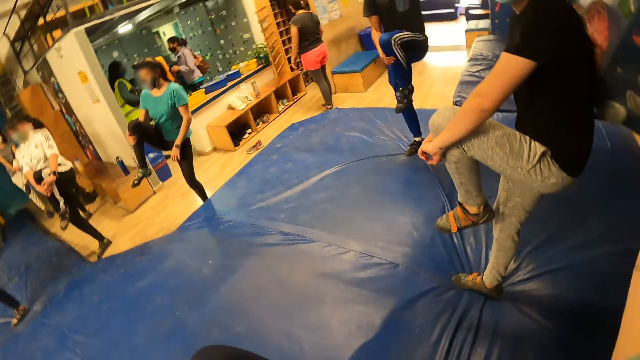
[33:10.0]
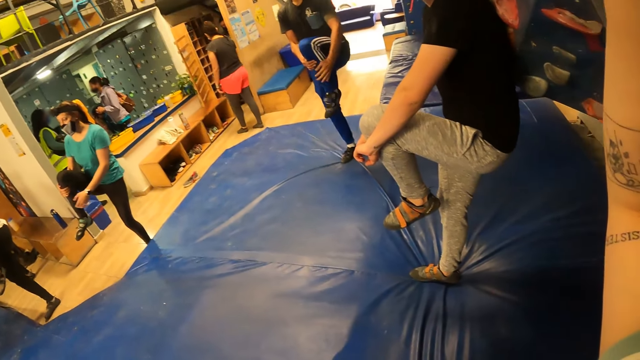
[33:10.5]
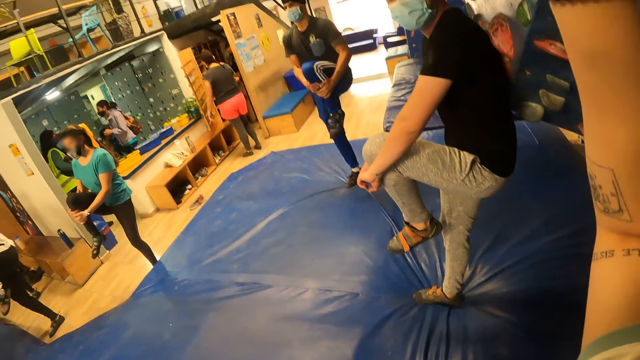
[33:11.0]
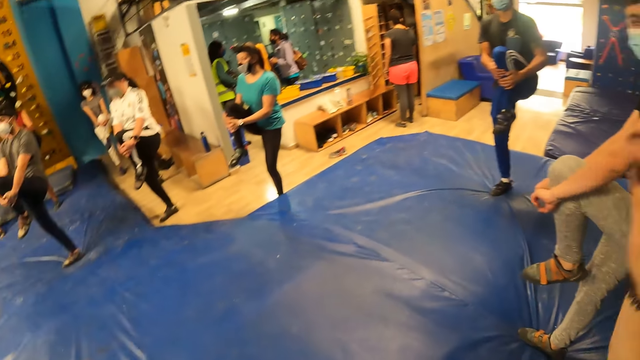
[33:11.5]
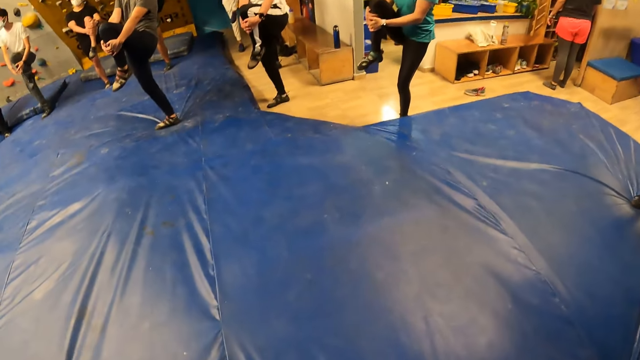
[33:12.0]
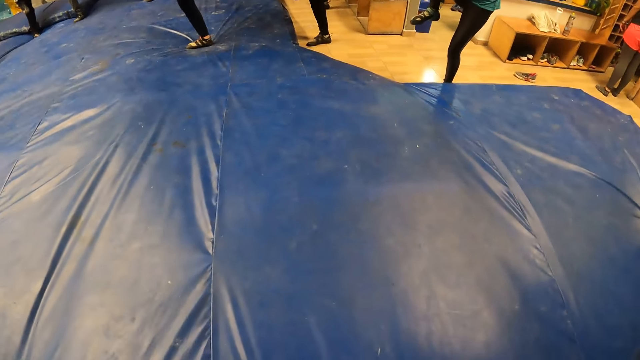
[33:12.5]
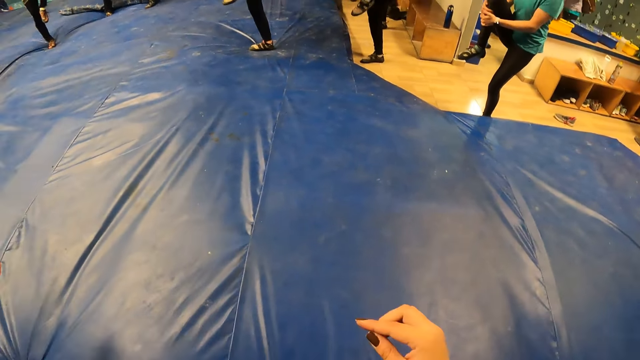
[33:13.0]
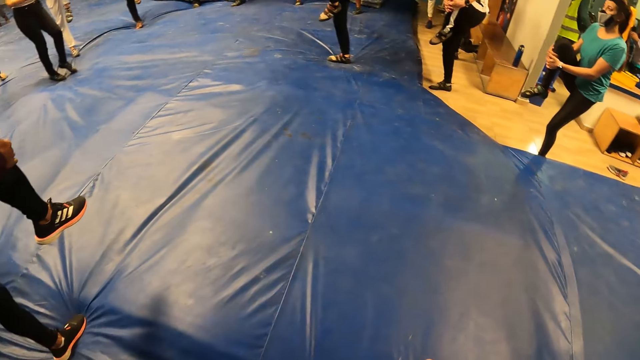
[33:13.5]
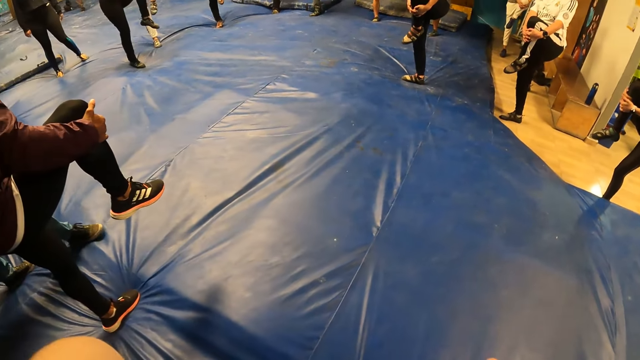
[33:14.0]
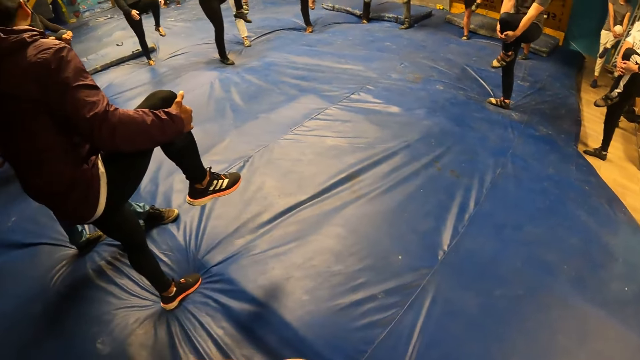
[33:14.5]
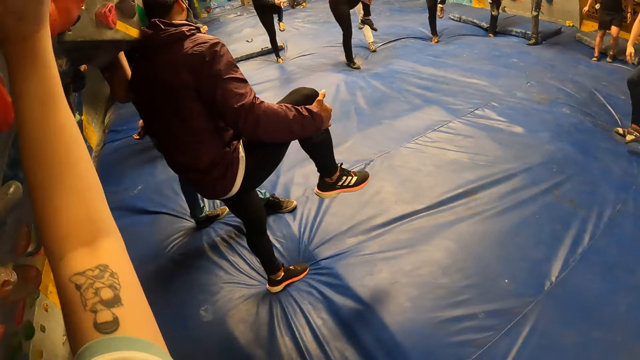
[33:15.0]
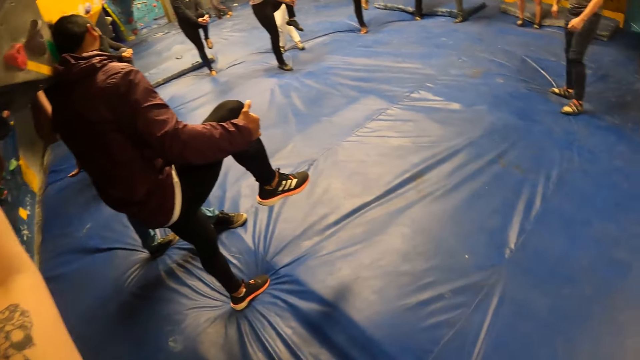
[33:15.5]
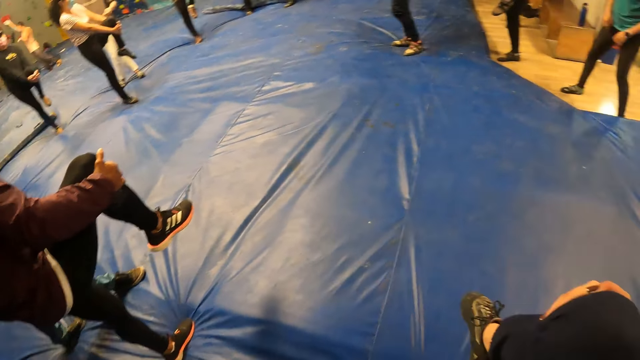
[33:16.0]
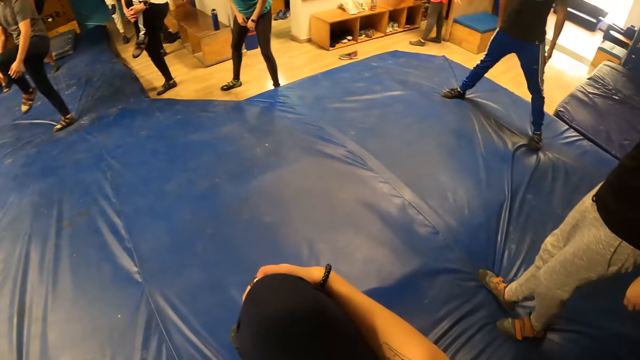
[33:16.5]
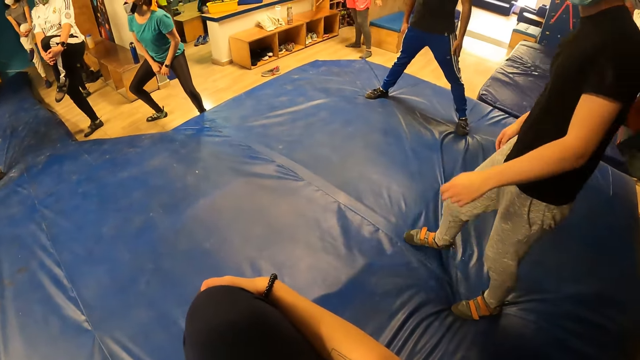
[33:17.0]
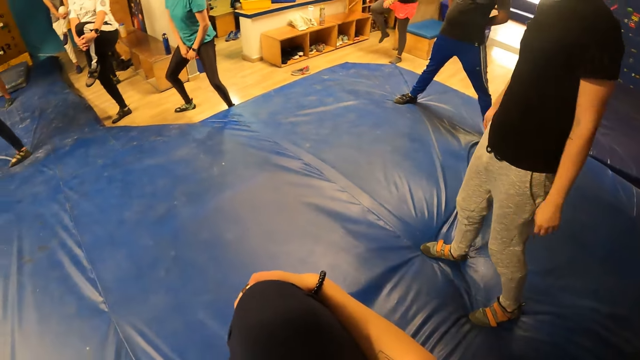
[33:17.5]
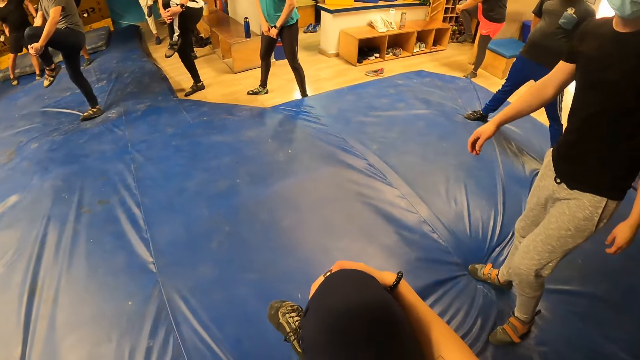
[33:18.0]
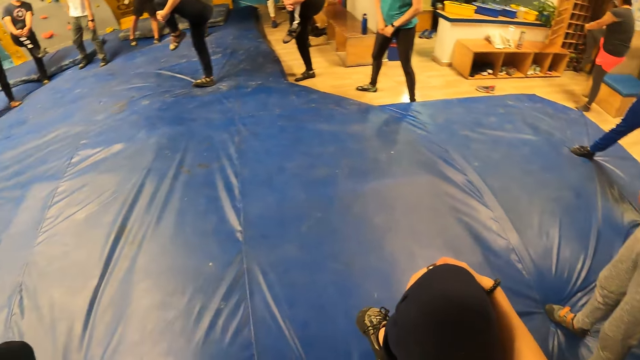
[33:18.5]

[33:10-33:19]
The camera wearer places her left hand on the wall.

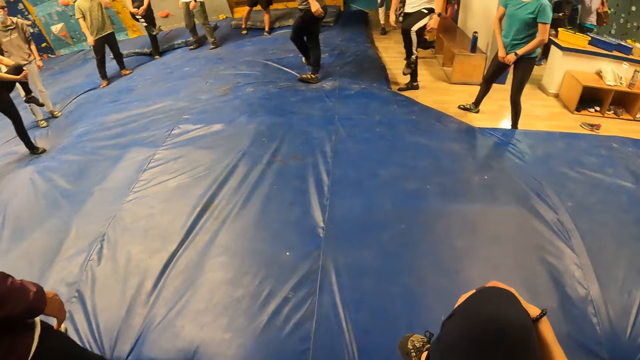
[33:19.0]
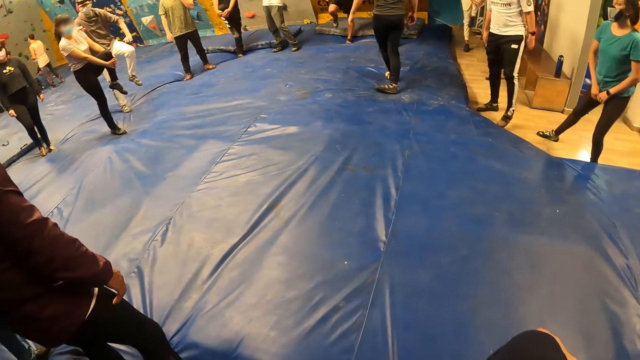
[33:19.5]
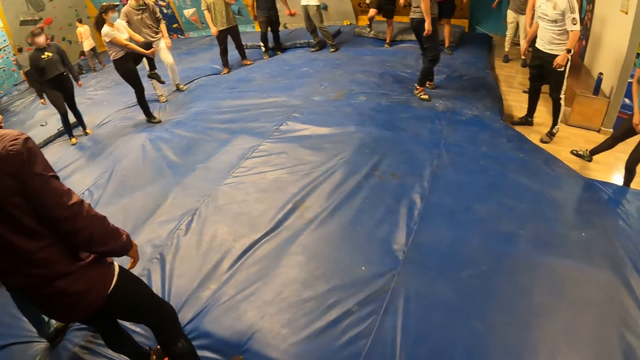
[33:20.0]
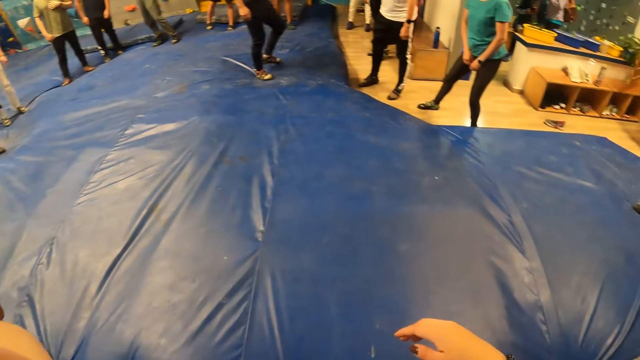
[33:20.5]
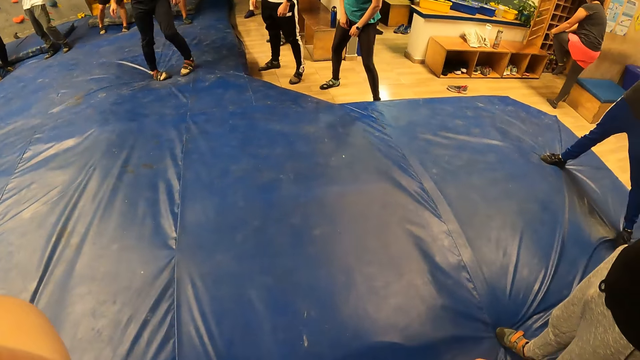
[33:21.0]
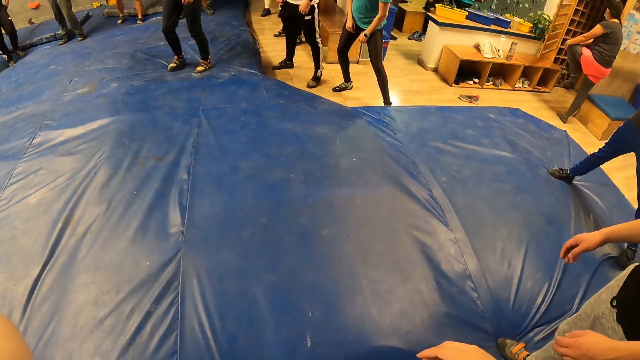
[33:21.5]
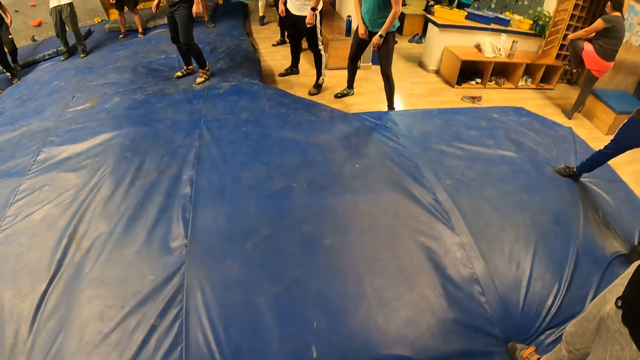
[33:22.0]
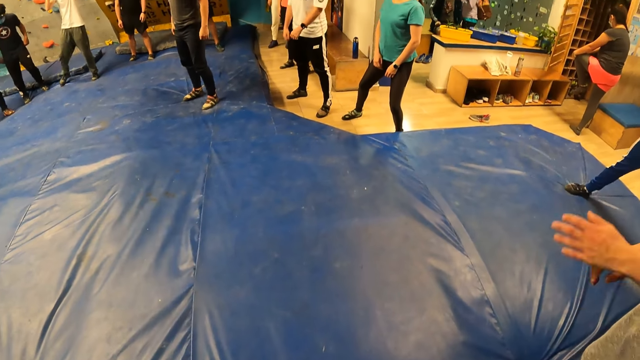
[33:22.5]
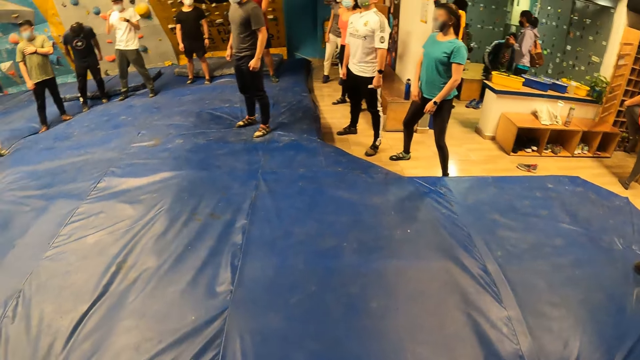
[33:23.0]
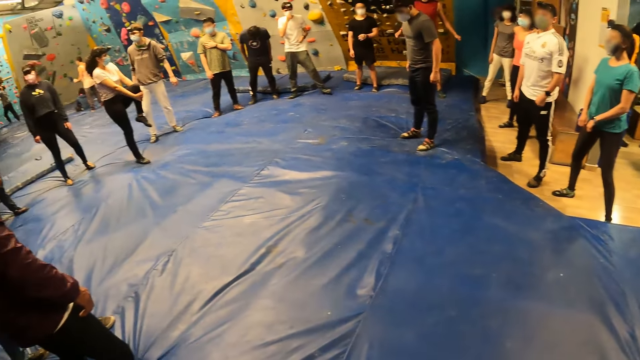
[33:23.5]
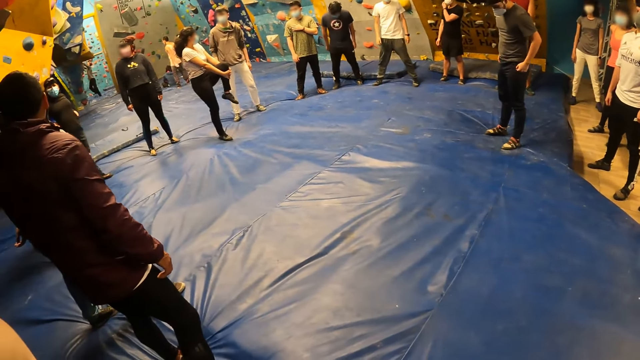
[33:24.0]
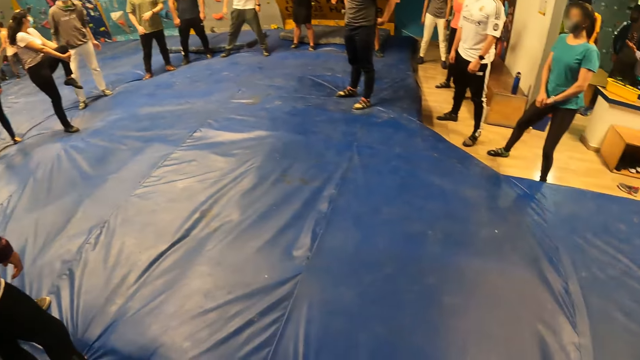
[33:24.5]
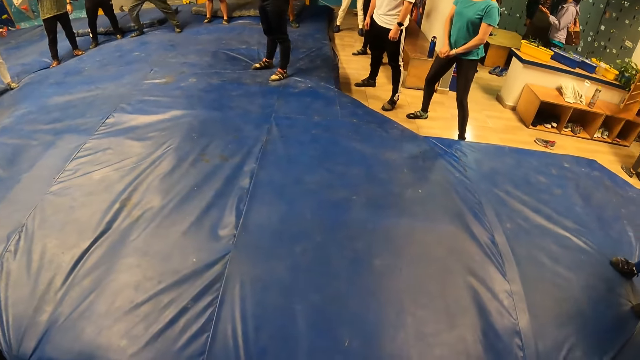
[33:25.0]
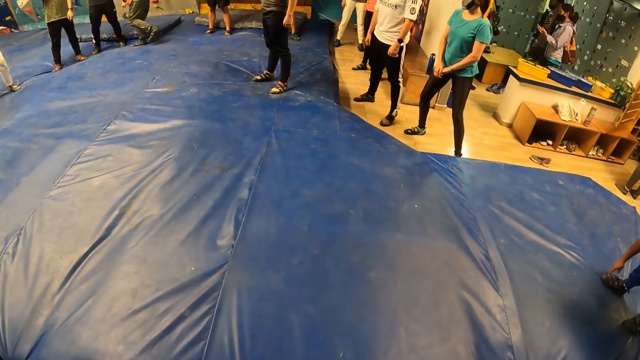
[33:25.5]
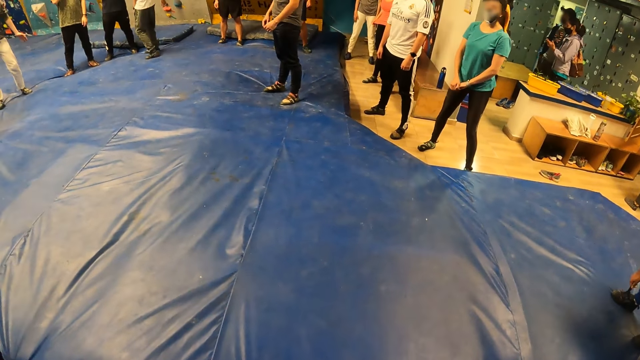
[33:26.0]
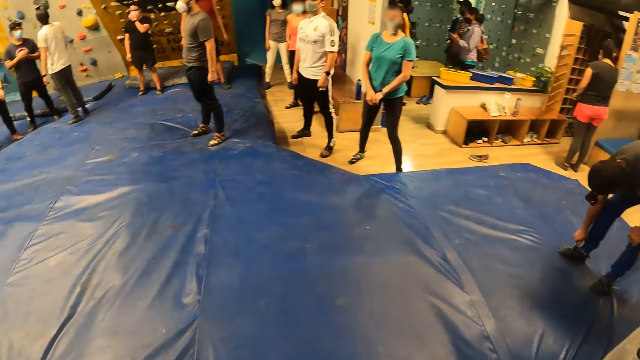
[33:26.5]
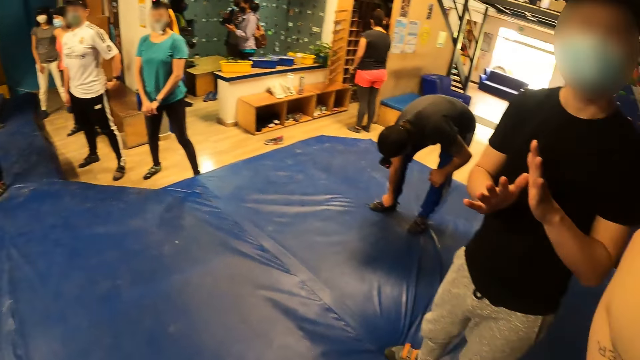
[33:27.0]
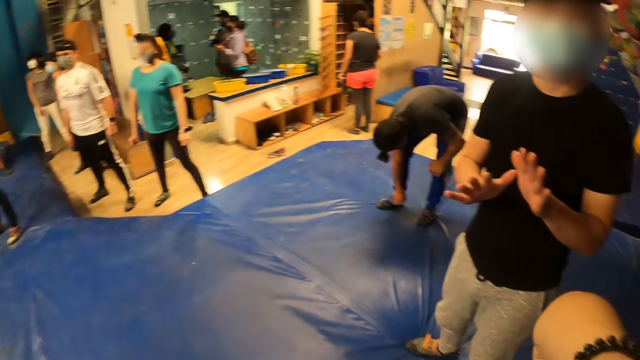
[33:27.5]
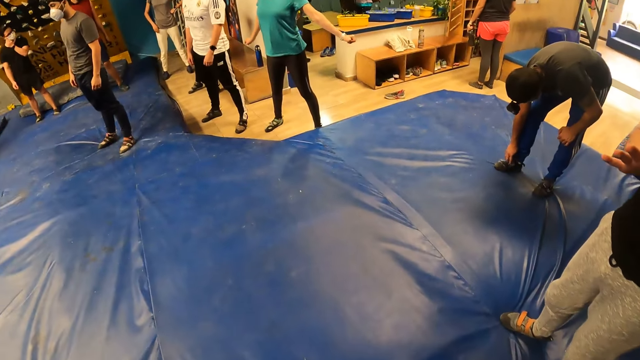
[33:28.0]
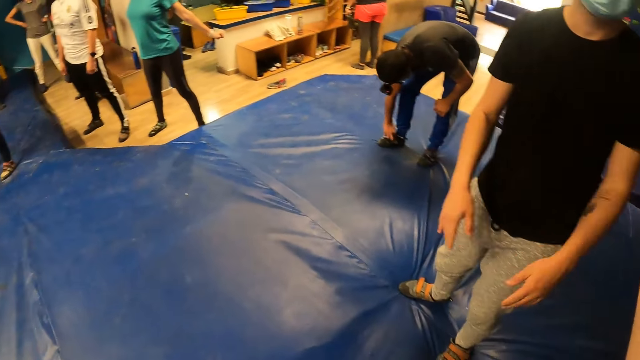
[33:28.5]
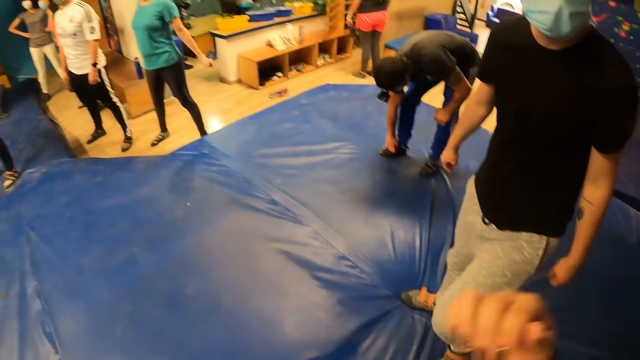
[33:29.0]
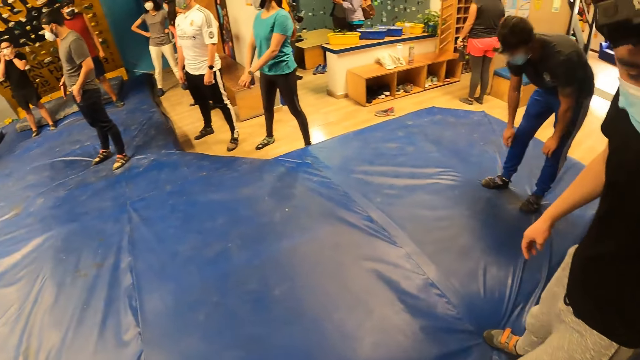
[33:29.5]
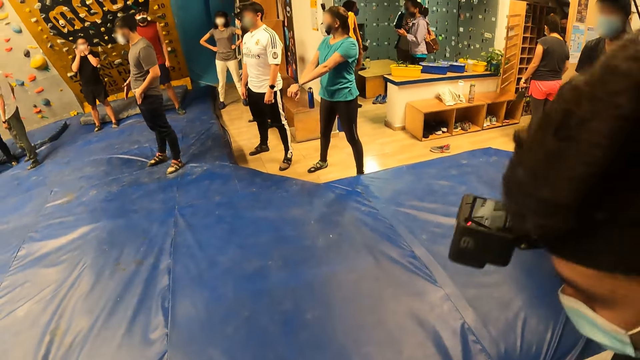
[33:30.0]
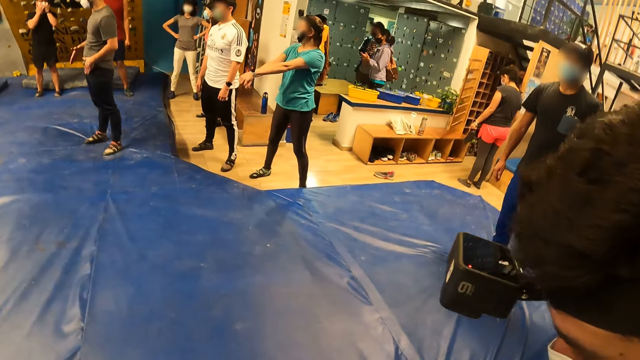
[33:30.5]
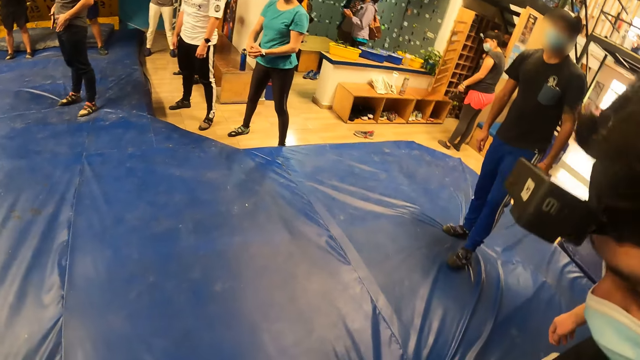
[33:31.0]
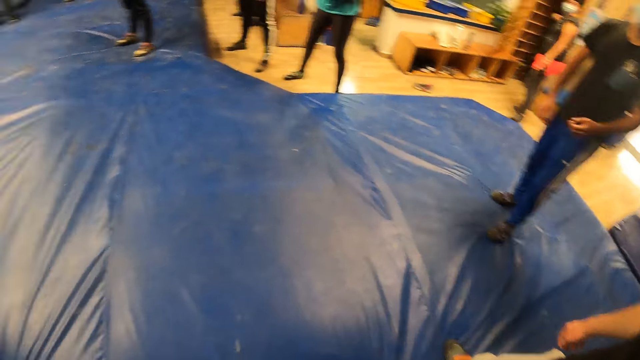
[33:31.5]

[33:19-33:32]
The camera wearer turns around the room.
